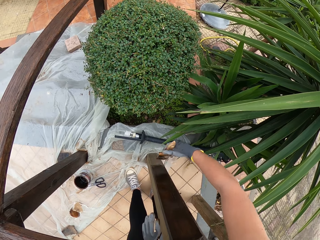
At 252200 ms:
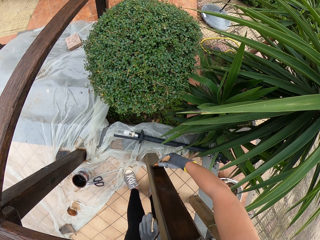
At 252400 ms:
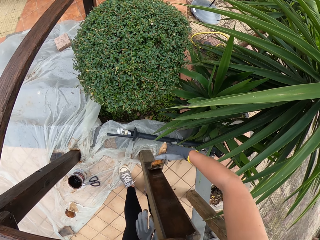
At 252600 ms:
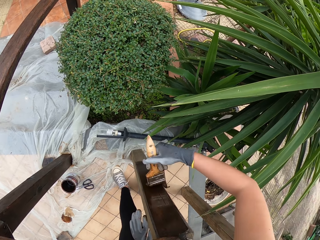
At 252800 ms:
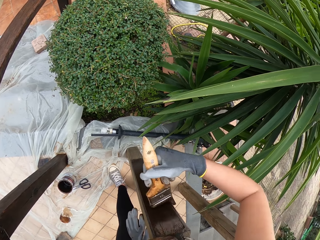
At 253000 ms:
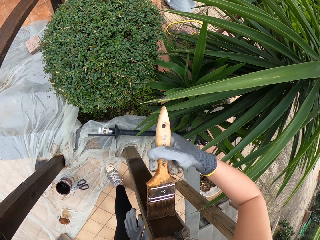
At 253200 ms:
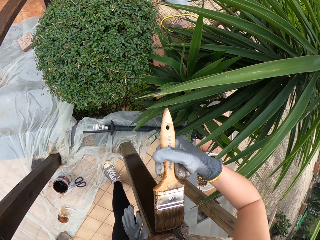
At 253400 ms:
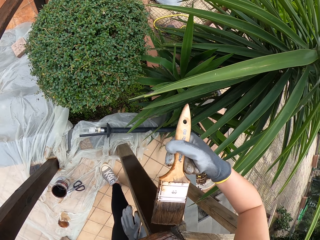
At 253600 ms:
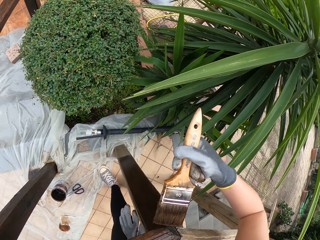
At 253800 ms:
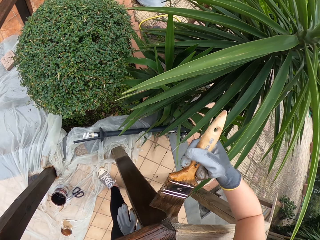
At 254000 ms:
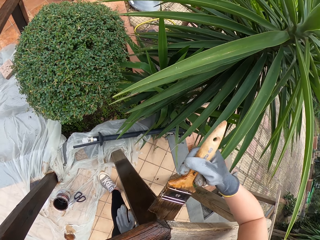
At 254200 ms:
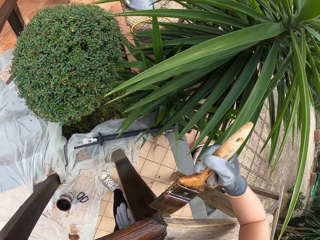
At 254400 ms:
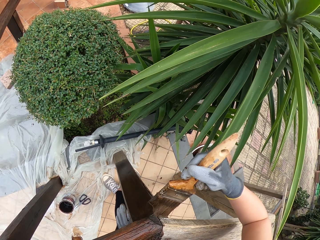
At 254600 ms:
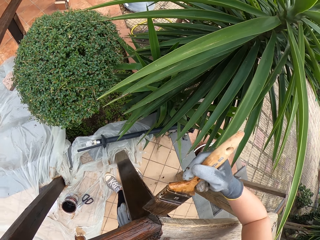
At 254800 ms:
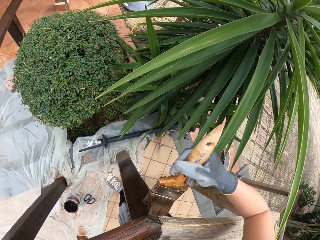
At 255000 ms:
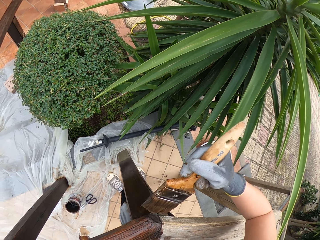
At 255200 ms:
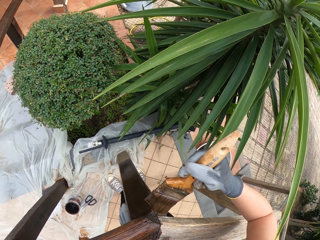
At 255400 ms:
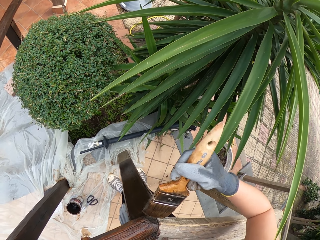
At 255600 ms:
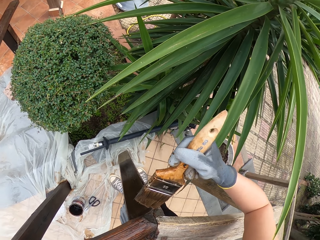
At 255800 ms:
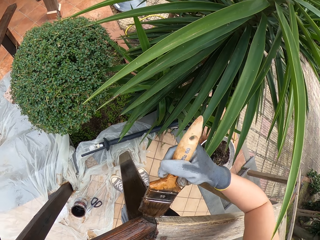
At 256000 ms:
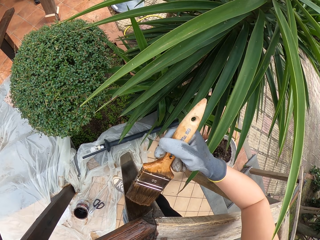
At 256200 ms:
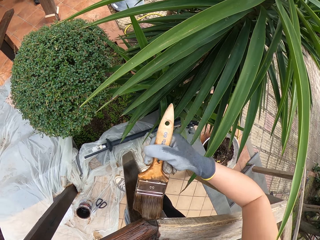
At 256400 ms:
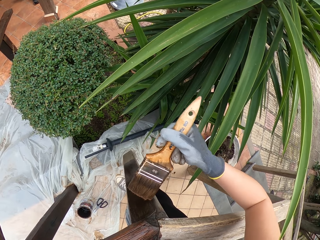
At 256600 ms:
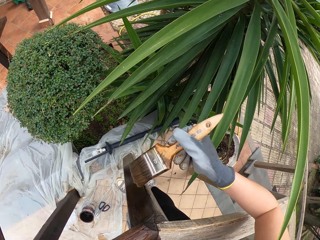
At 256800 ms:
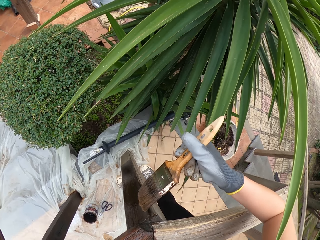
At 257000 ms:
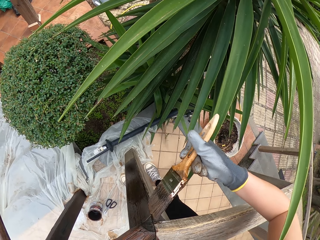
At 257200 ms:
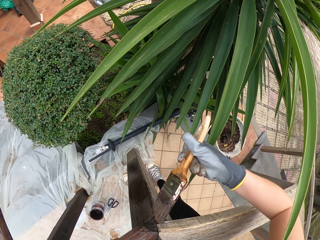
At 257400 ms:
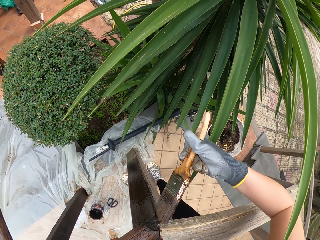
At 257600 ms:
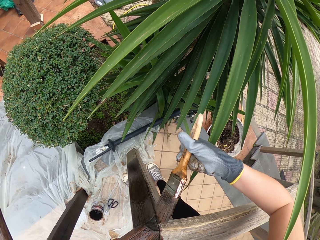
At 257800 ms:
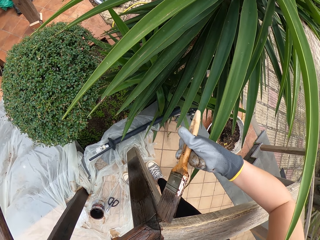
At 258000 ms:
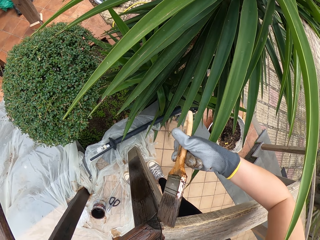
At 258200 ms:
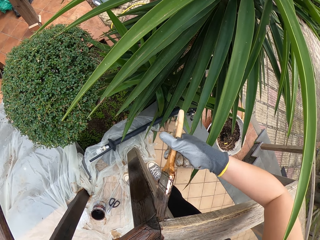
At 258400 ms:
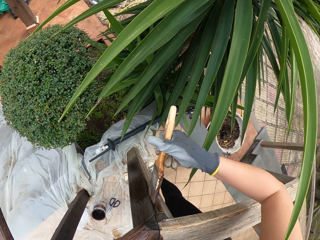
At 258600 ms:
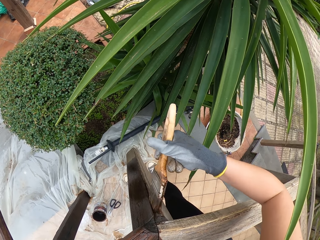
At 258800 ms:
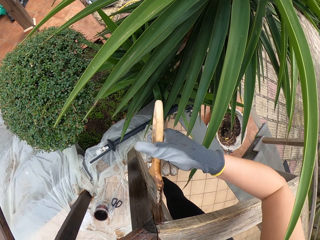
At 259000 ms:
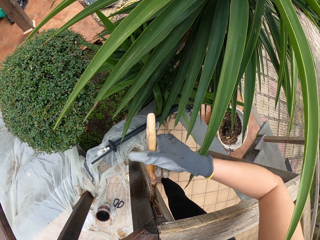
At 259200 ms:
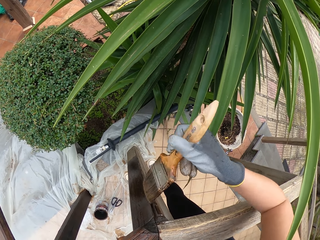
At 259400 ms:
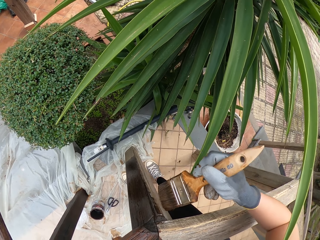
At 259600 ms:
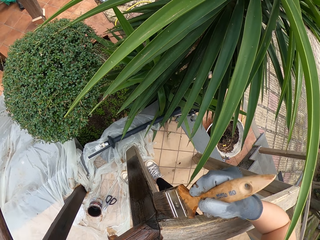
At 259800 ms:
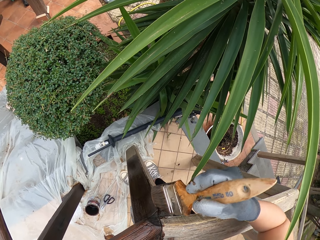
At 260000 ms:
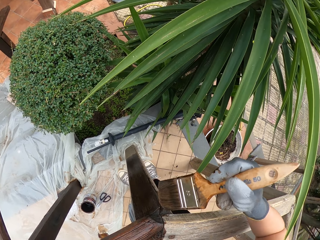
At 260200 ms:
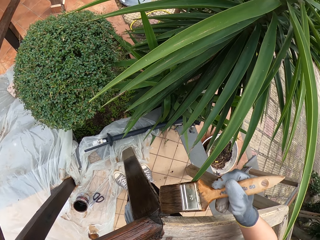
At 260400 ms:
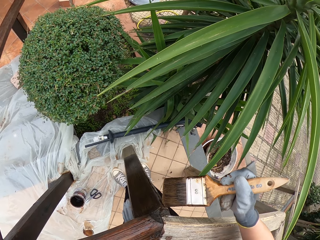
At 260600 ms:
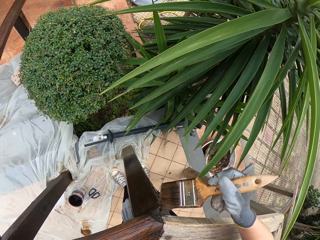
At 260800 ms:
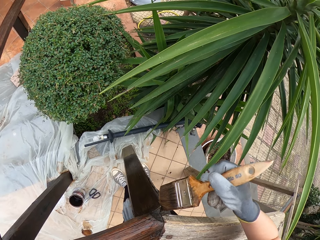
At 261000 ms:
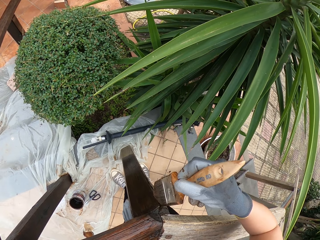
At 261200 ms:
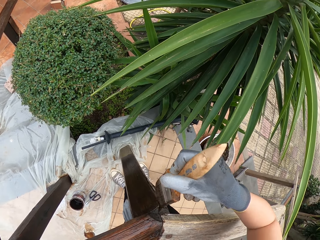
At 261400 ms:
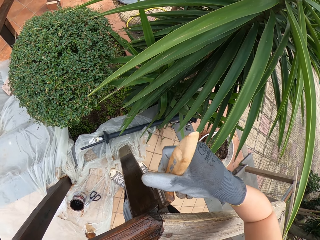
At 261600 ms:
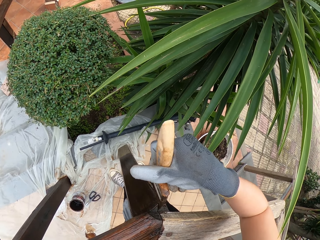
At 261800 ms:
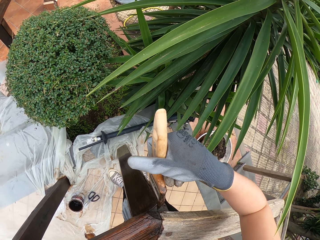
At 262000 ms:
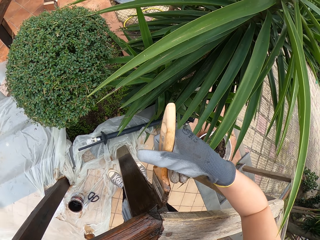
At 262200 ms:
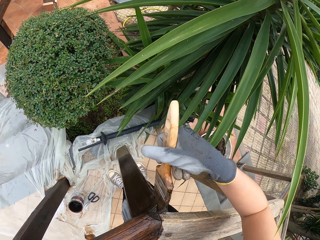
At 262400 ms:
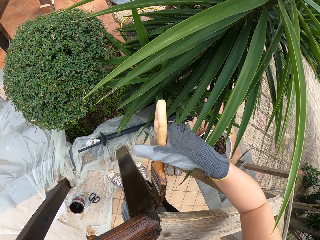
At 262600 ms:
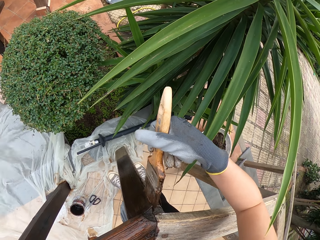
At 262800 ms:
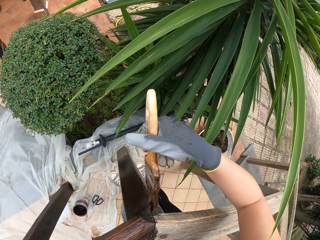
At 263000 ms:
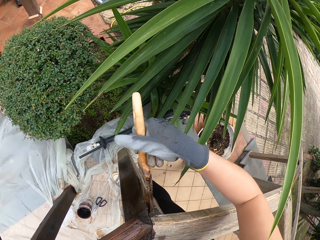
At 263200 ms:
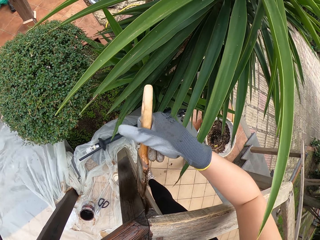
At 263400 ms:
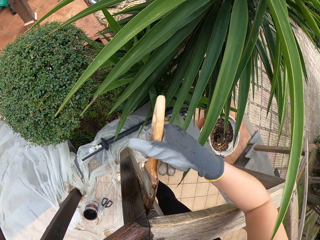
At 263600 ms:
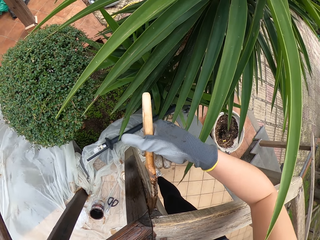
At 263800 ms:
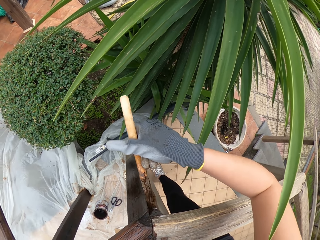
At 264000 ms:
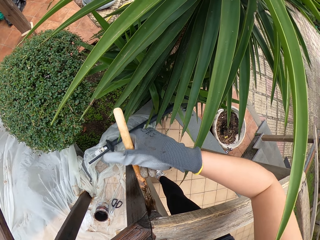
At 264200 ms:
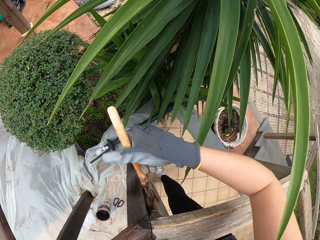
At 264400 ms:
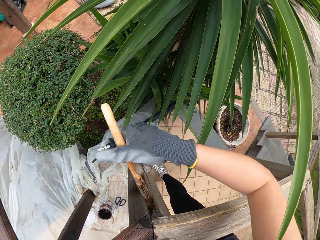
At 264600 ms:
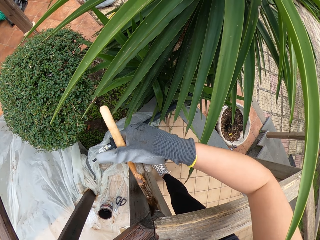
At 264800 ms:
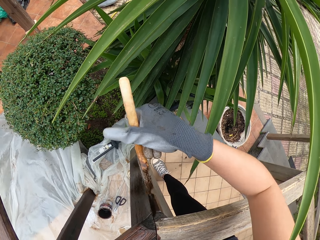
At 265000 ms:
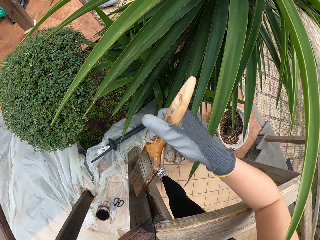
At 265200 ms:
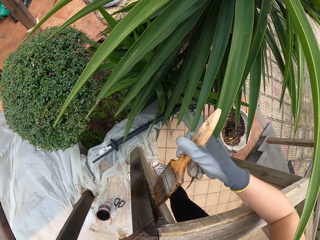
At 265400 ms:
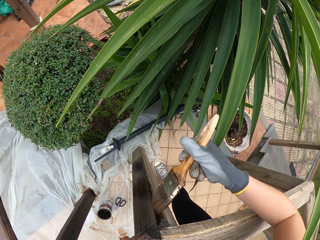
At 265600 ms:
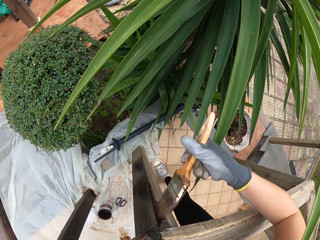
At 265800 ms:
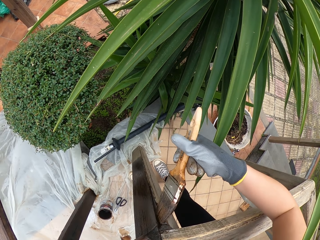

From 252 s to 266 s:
The camera wearer touches a plant with the right arm.

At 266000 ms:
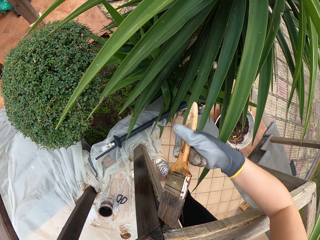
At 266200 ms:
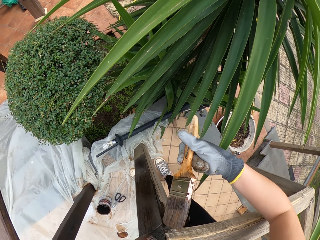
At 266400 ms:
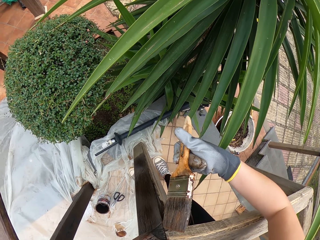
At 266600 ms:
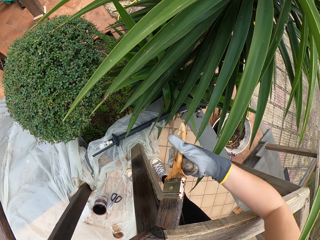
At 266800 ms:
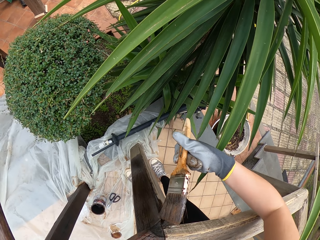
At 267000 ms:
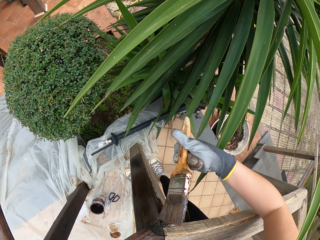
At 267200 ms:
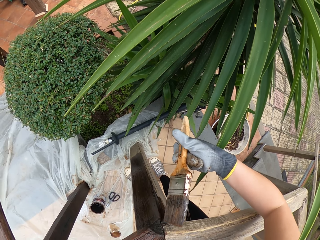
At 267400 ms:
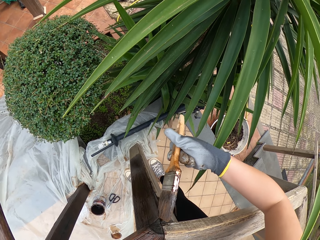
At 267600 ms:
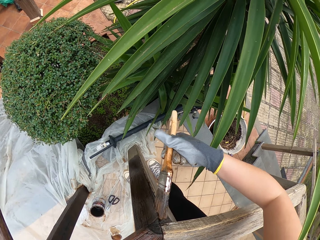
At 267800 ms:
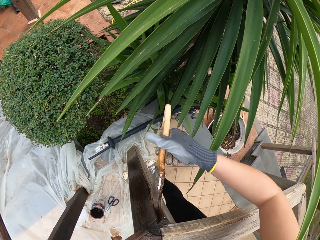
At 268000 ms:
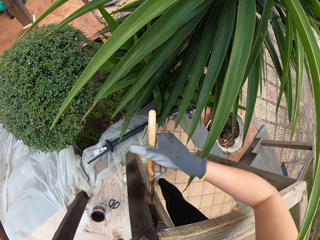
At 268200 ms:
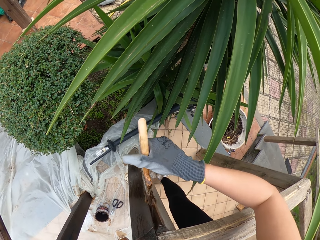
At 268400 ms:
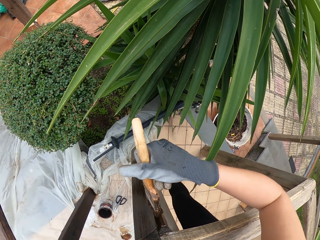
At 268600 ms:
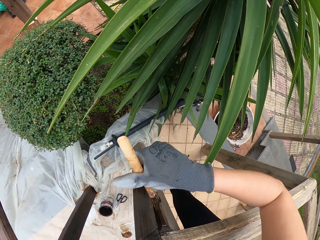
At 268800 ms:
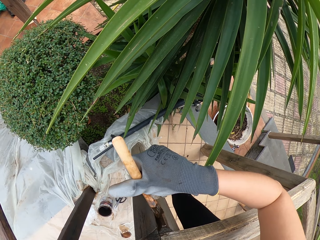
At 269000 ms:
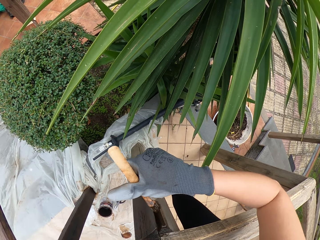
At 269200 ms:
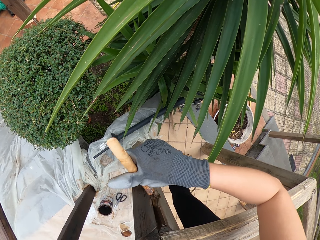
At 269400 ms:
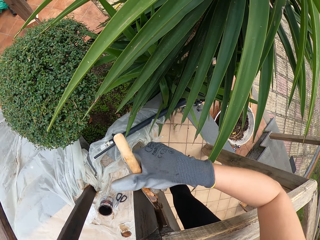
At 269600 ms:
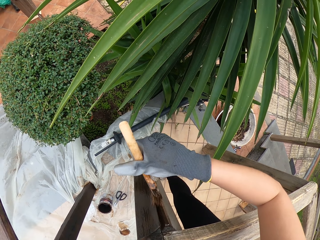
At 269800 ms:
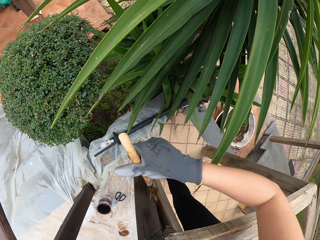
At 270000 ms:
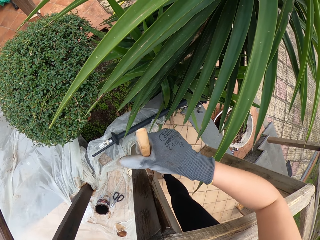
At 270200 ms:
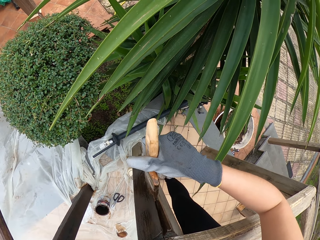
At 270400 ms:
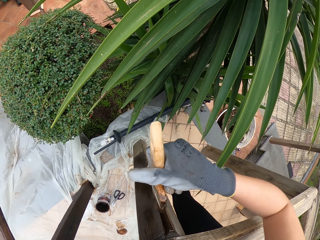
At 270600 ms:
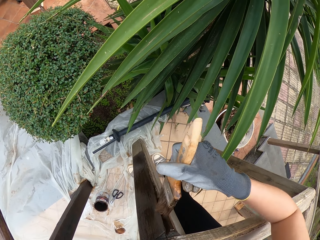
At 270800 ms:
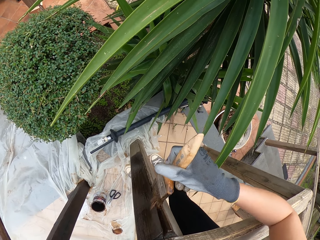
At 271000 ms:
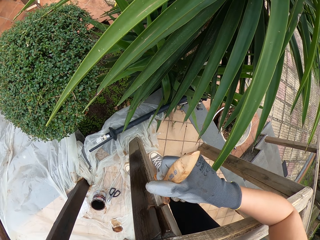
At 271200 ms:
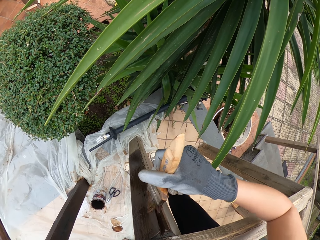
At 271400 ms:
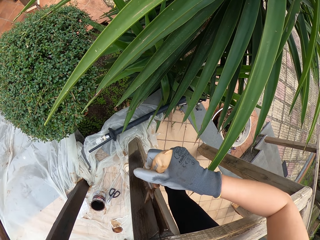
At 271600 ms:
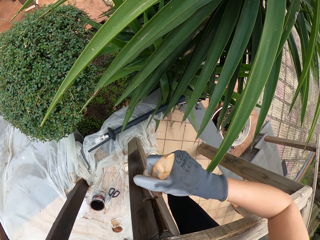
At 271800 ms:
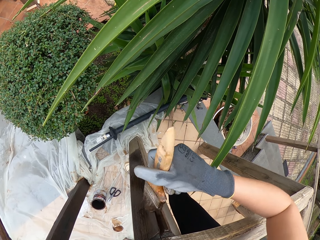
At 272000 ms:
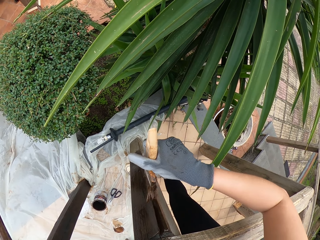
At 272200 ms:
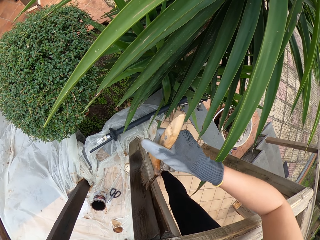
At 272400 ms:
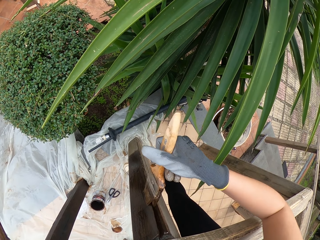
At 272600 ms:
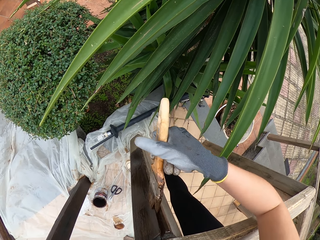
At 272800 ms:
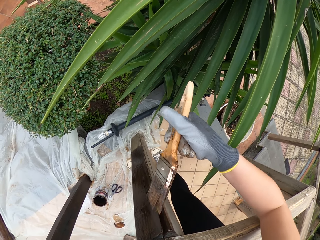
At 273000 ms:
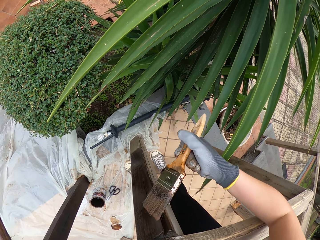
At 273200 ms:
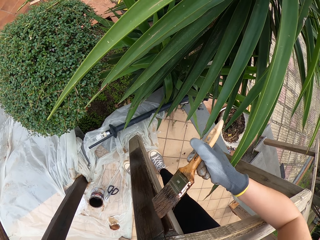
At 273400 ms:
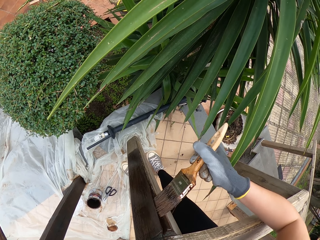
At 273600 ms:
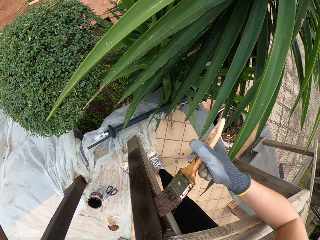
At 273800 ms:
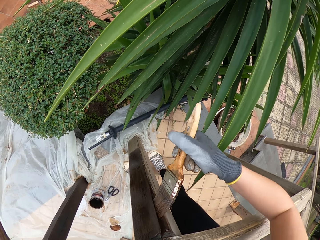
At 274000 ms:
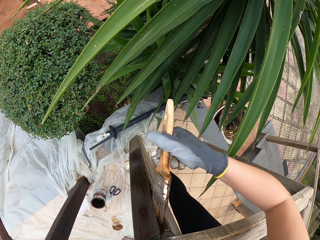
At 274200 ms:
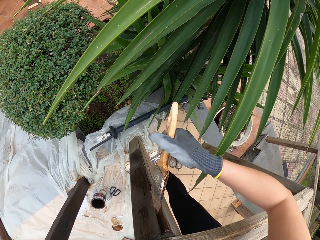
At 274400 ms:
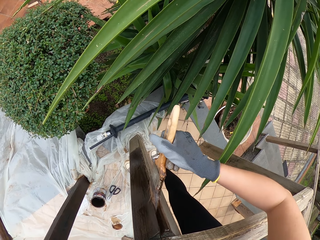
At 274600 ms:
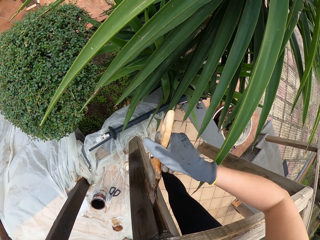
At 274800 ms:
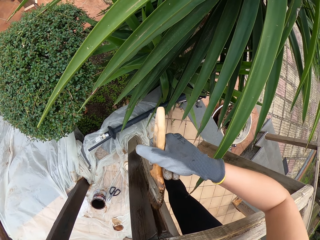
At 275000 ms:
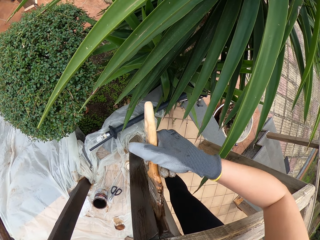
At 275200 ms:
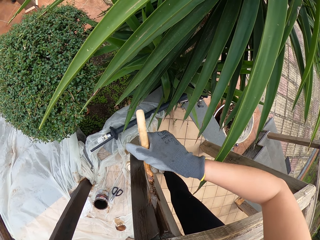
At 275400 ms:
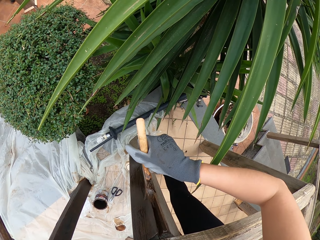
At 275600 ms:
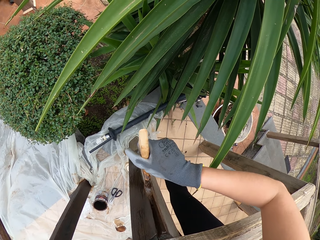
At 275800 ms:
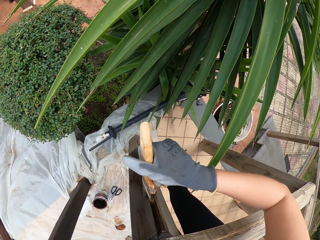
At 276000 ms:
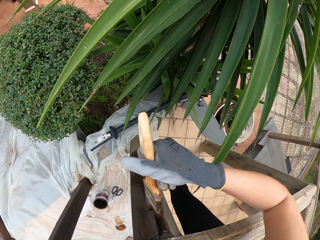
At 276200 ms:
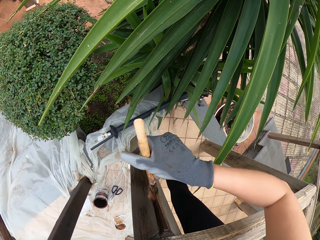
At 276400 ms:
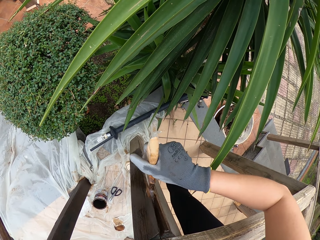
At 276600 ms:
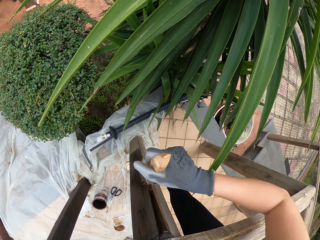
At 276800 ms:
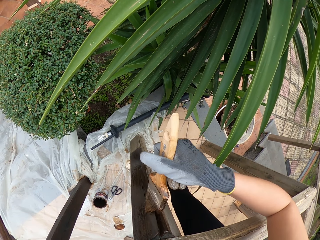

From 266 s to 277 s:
The camera wearer touches a plant with the right hand. They touch the plant with the right hand again.
